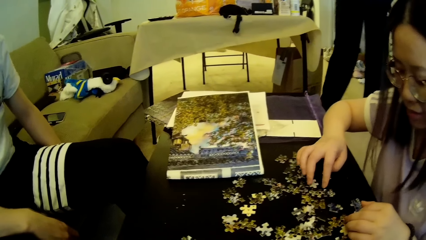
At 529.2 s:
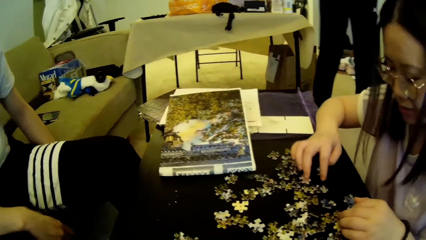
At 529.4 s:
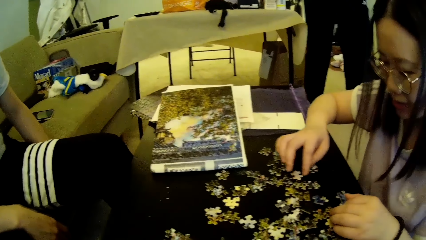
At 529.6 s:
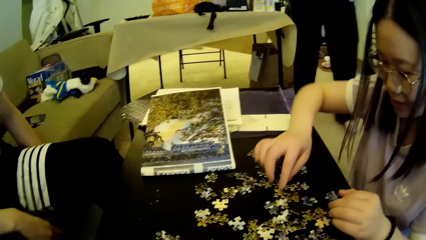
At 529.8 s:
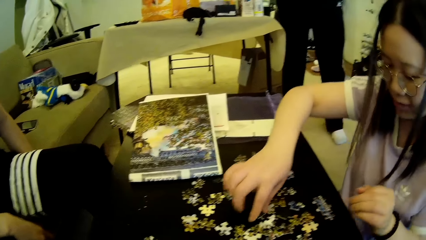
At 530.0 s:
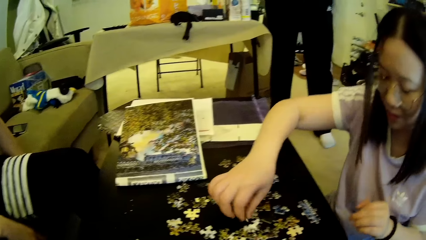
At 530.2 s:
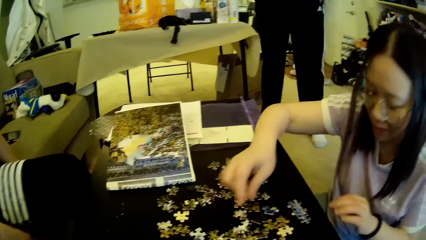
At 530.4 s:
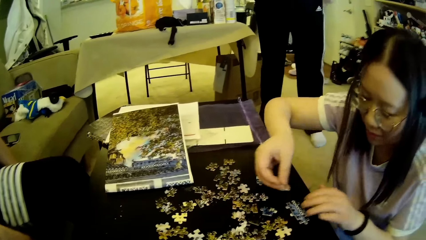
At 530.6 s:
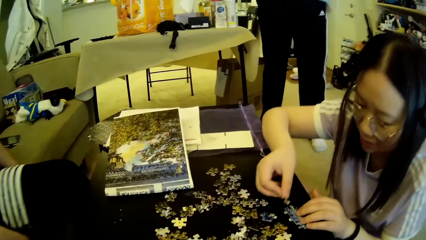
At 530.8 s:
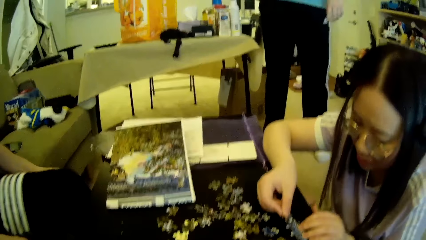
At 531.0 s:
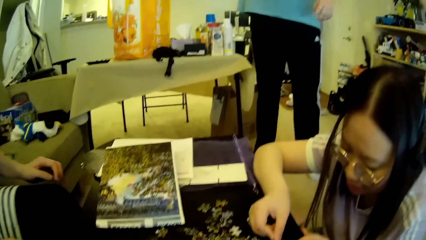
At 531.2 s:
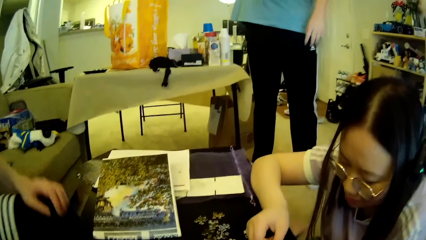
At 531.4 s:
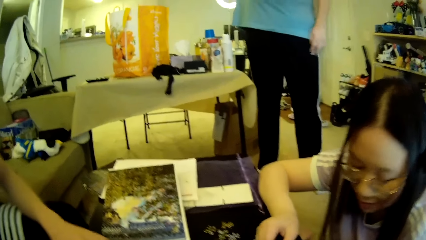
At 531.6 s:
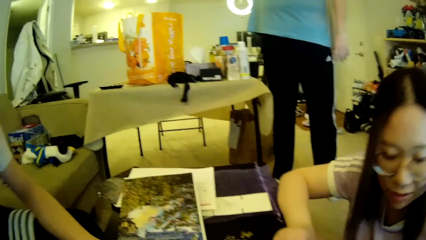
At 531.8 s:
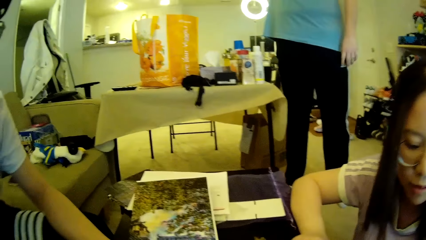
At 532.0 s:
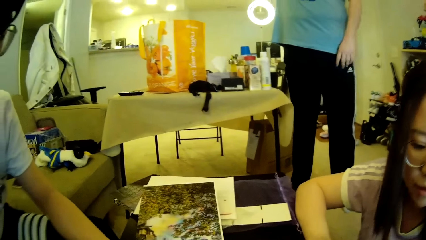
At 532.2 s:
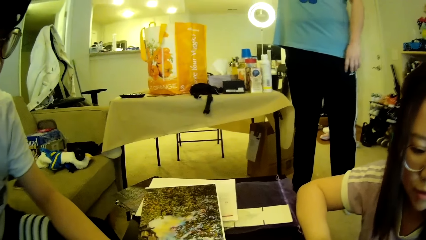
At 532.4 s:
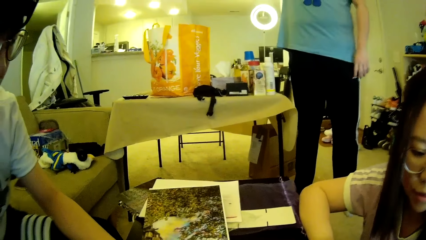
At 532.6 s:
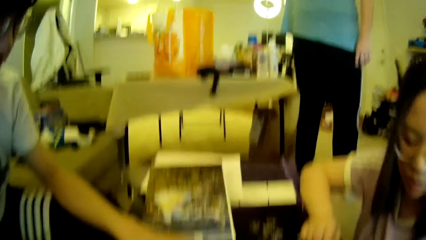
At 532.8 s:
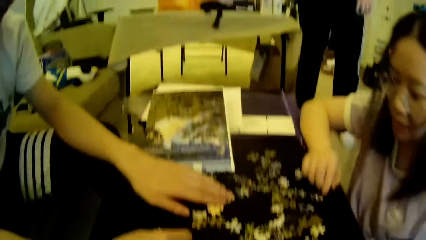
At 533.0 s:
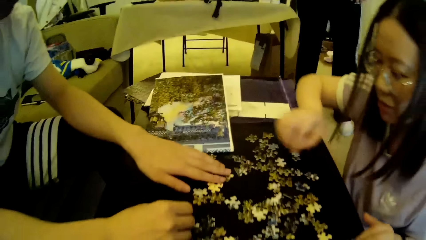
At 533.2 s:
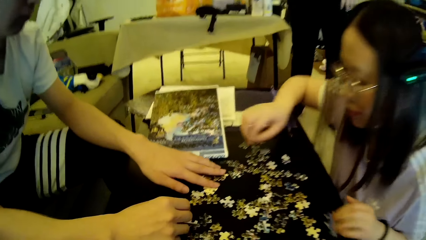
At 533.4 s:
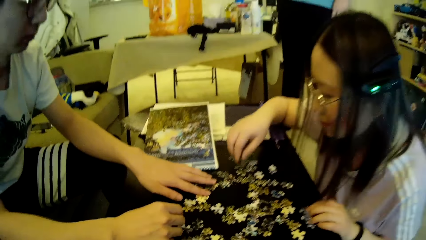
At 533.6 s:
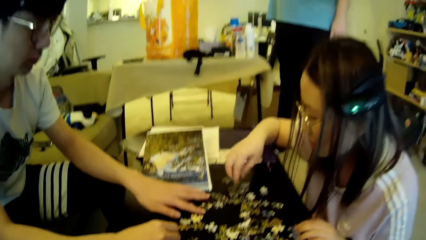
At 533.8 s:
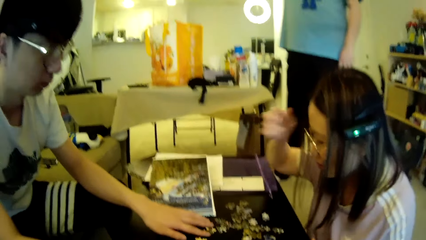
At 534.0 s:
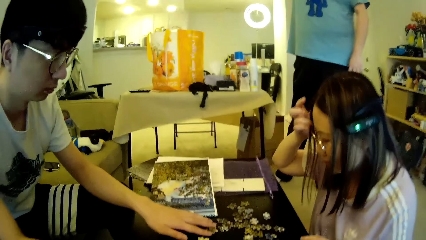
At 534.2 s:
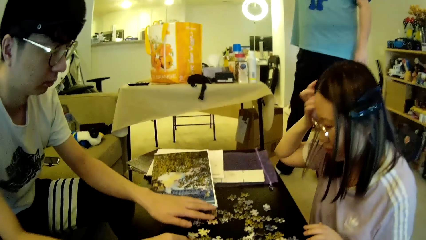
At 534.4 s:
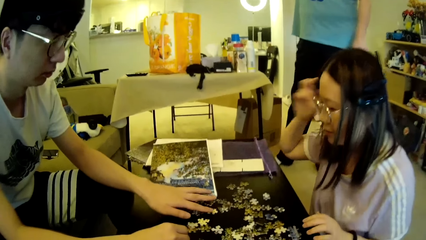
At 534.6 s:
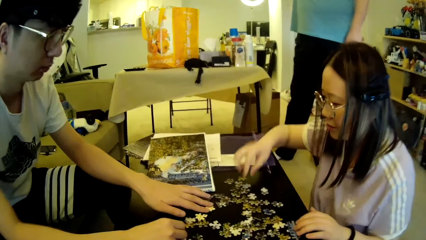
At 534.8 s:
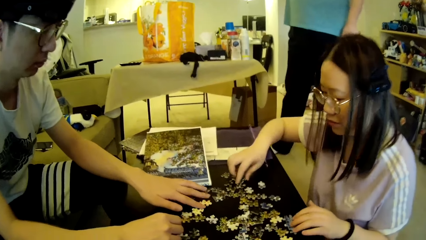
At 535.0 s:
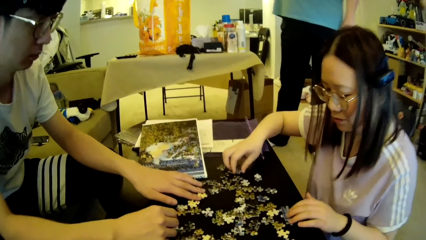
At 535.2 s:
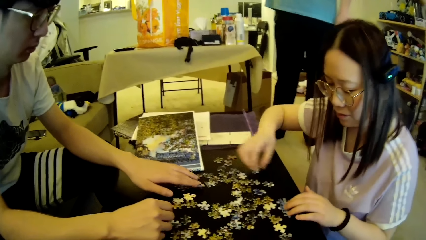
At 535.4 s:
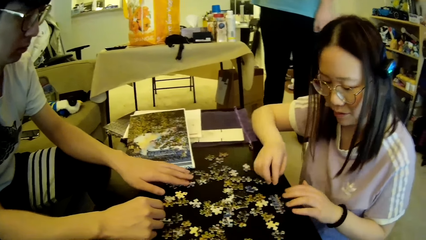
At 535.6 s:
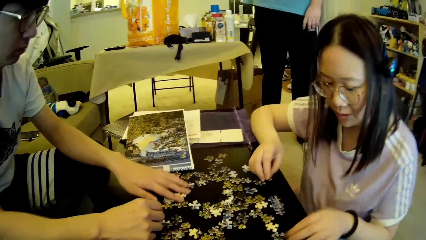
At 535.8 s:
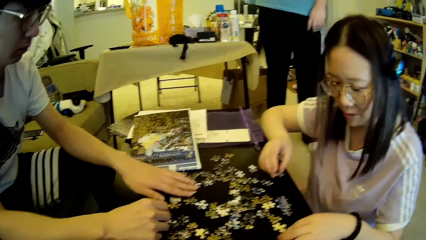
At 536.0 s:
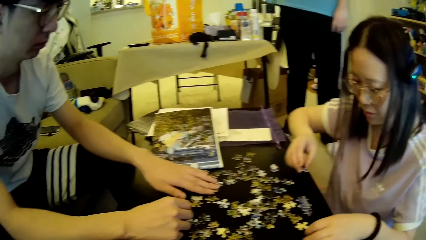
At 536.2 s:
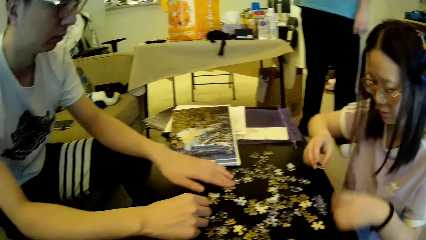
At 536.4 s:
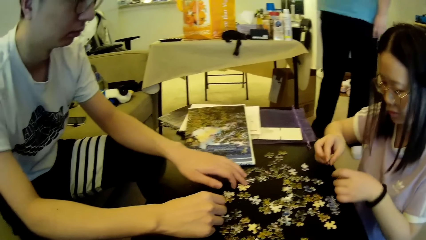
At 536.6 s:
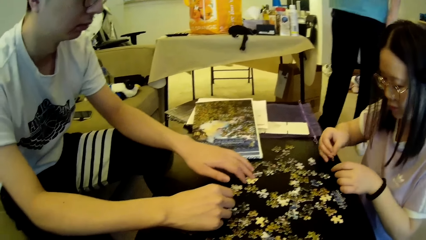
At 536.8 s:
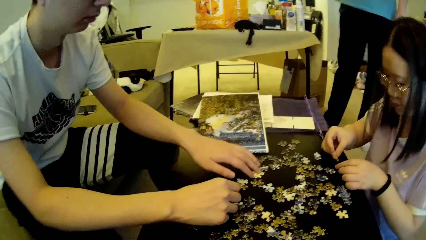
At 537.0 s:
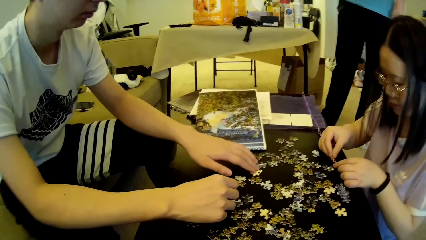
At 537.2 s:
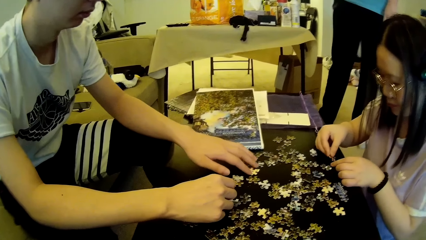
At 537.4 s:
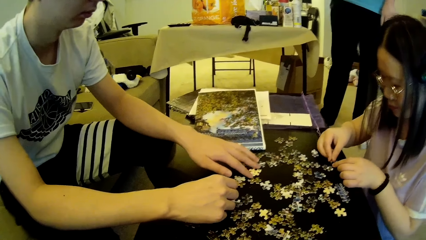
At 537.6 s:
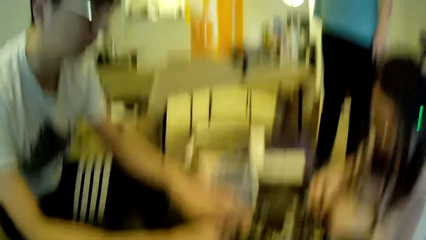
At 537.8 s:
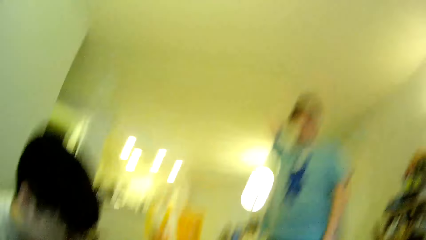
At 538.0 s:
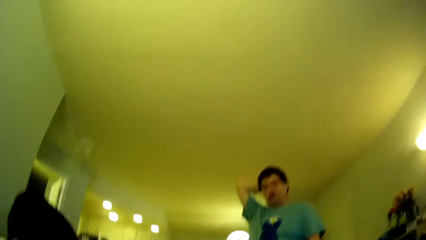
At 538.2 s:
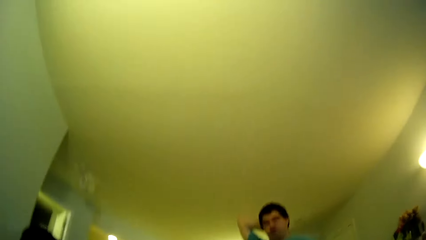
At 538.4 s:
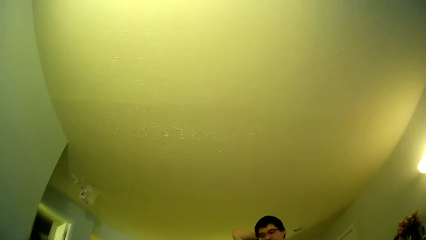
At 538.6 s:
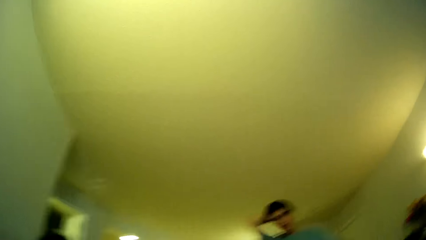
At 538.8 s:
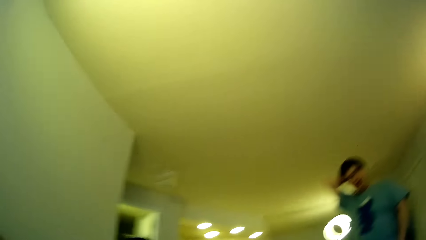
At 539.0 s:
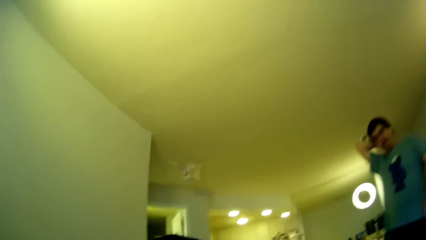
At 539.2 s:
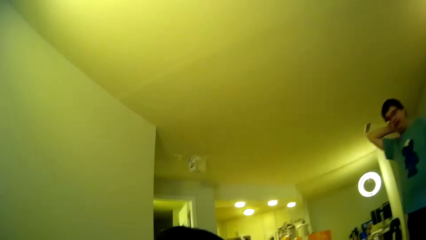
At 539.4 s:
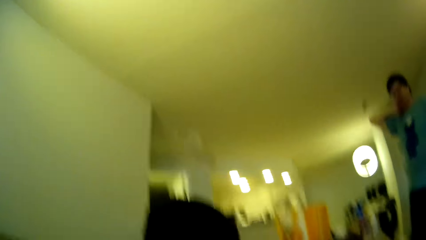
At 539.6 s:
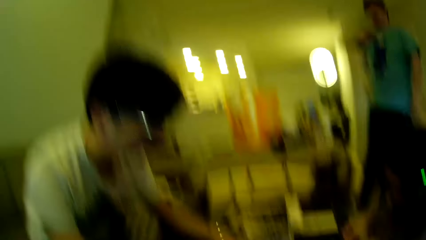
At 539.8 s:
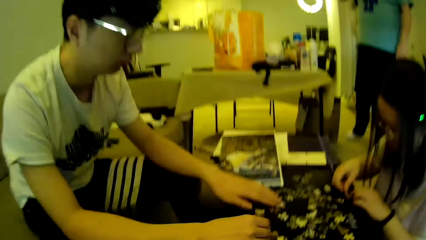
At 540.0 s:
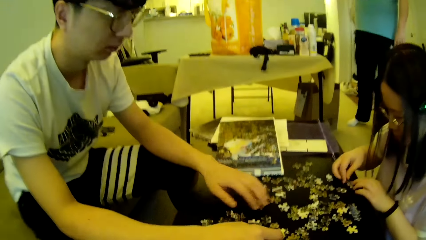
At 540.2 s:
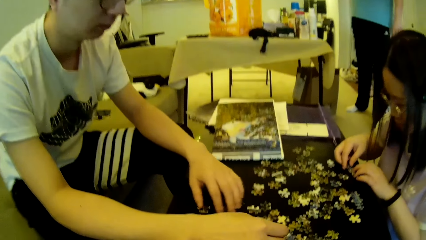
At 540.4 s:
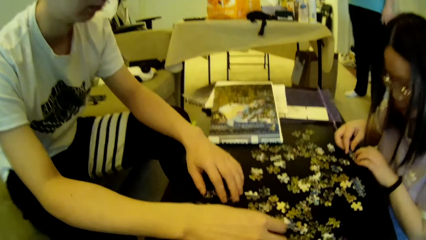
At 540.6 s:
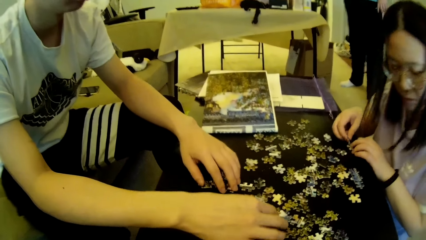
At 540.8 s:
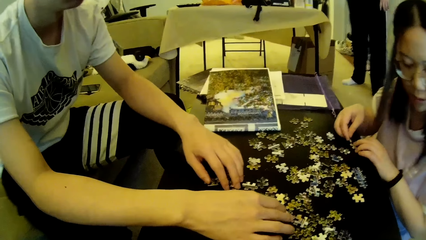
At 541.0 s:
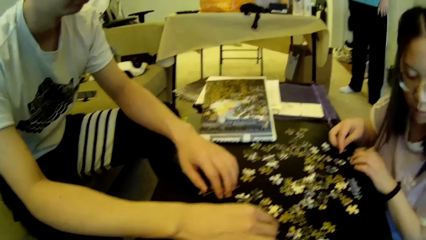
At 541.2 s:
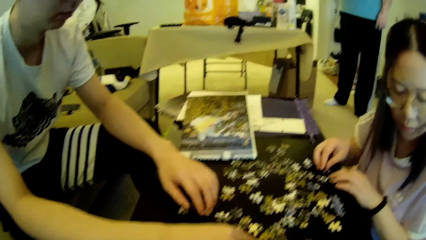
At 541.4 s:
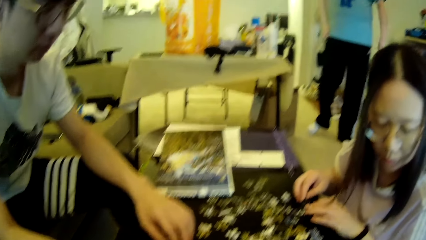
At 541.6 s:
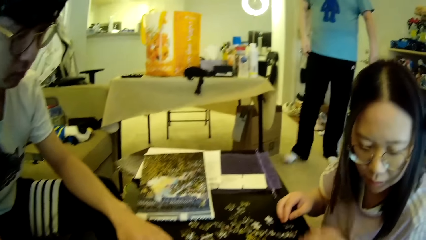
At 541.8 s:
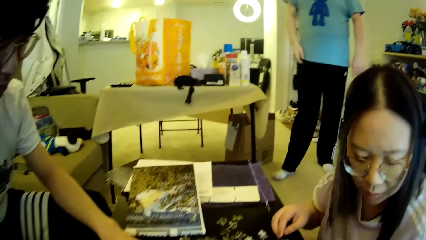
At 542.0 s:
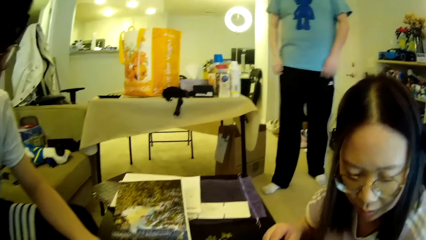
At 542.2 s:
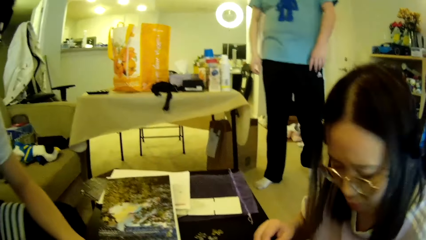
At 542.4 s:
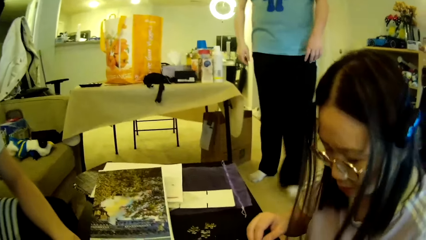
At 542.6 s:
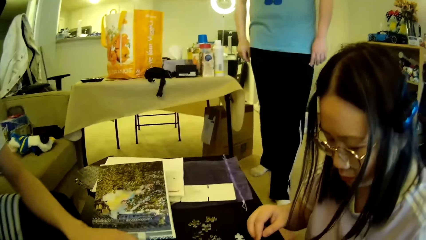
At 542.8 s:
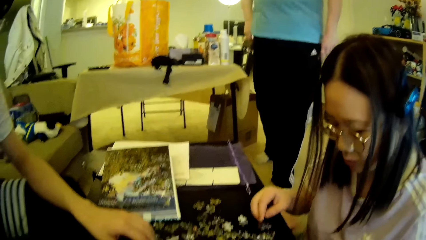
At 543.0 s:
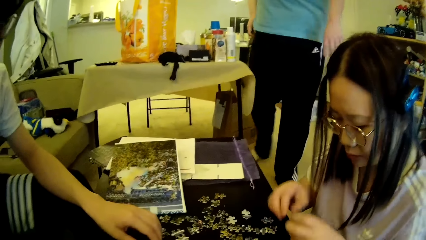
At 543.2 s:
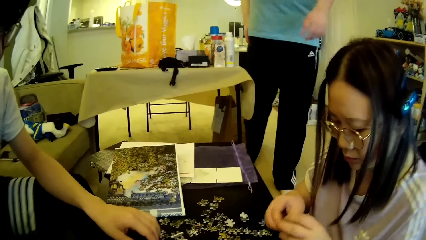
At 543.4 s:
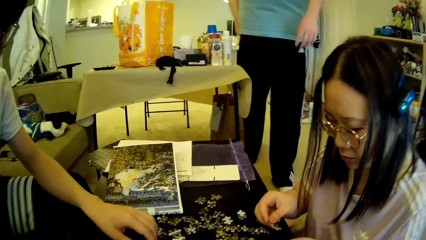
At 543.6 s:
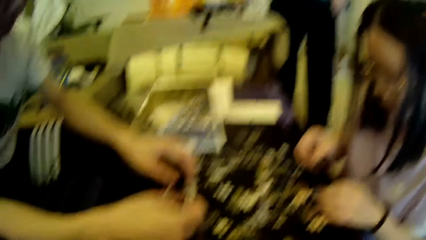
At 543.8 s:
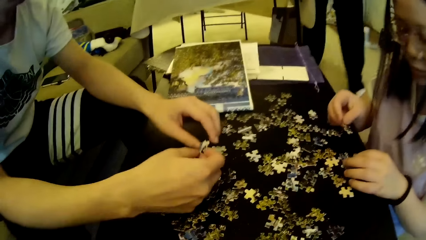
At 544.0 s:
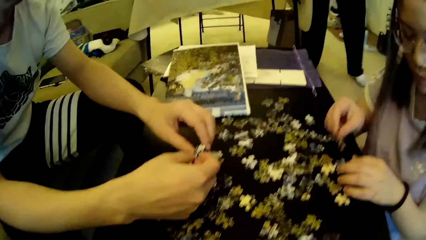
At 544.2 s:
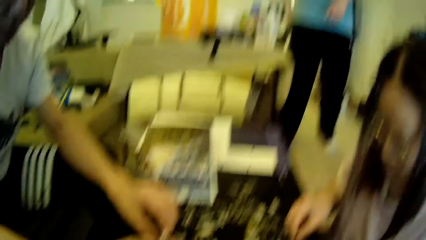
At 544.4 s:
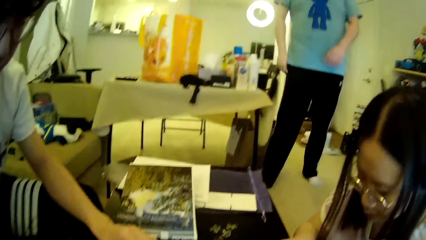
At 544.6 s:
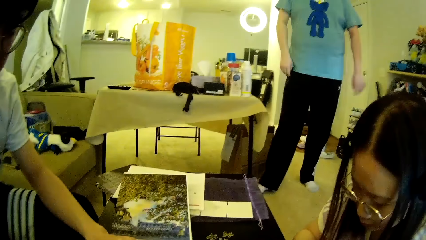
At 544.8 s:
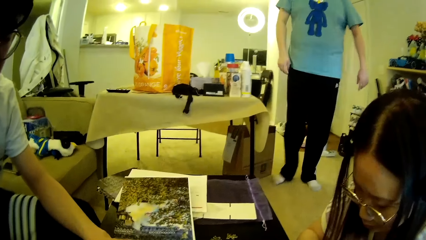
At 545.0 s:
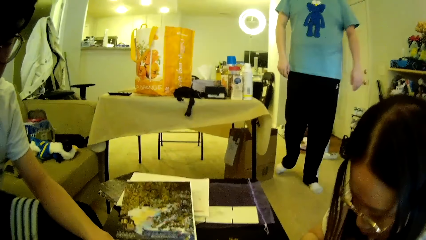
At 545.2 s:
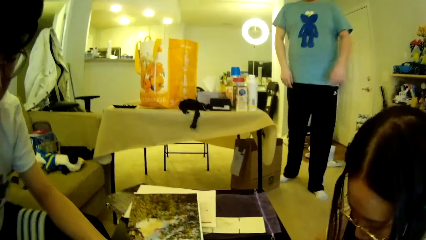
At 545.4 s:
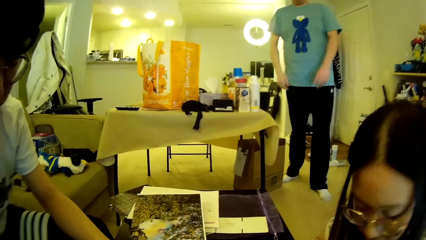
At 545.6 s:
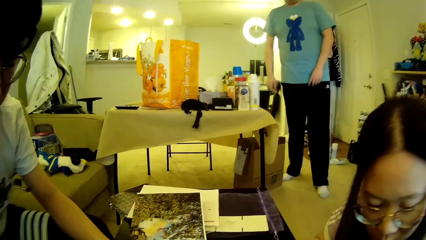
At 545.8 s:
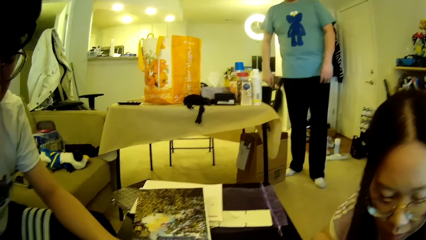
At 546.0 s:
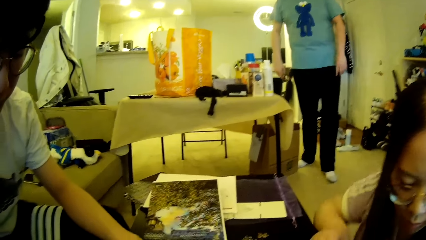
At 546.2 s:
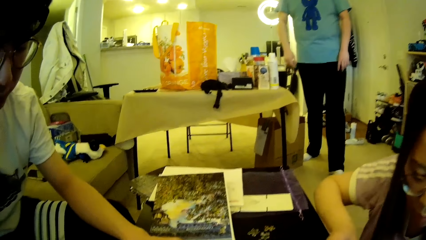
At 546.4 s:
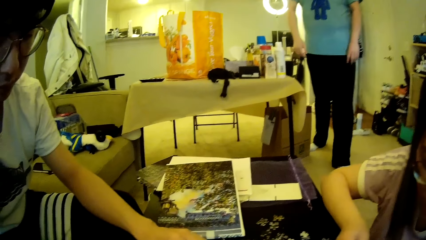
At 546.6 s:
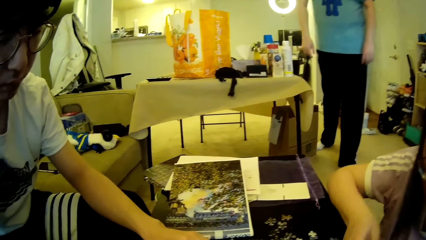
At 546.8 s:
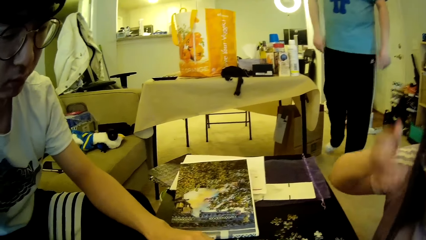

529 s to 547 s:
A lady moves the model pieces. The lady picks up a puzzle piece on the table and forms a puzzle pattern on the table. A man adjusts a hand. The camera wearer looks around. The man adjusts the puzzle pieces on the table. The lady adjusts the hair and arranges the model pieces. The camera wearer looks around. Another man adjusts the hair. The first man moves the model pieces. The other man steps forward, walks around in the house, and moves the legs.
